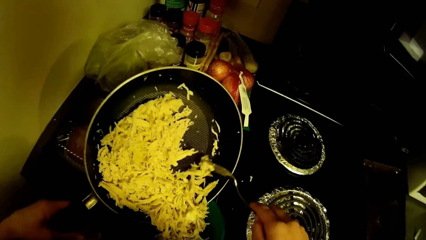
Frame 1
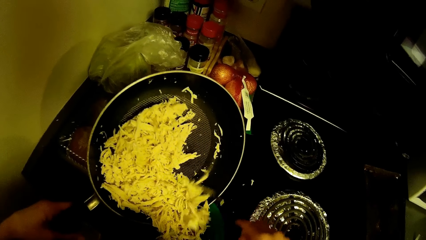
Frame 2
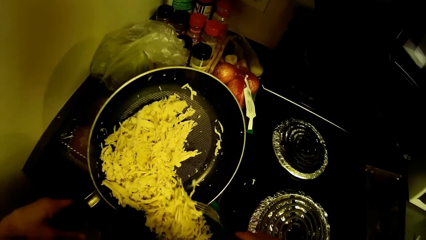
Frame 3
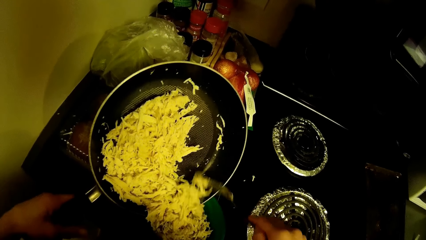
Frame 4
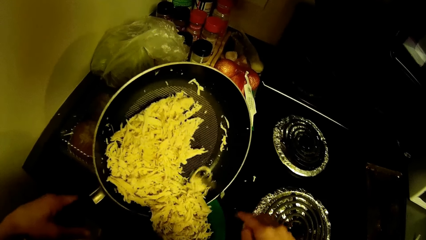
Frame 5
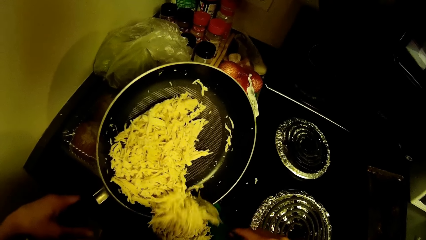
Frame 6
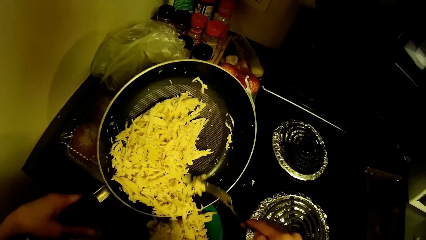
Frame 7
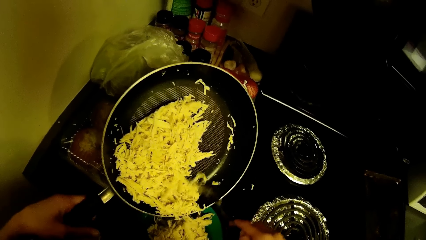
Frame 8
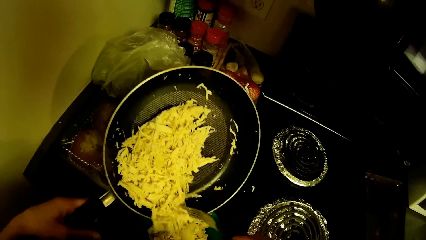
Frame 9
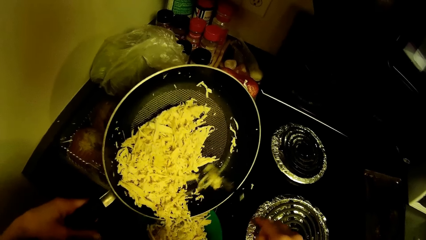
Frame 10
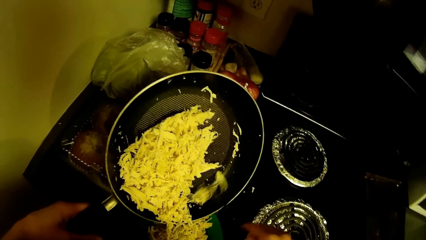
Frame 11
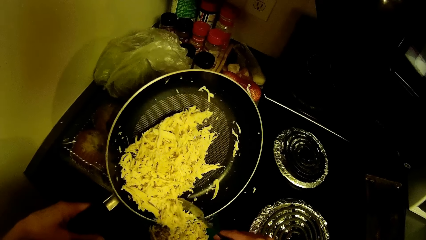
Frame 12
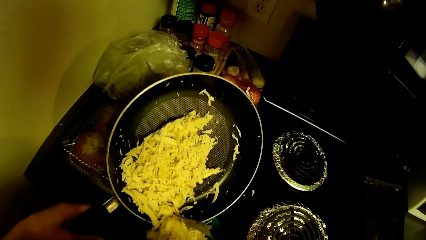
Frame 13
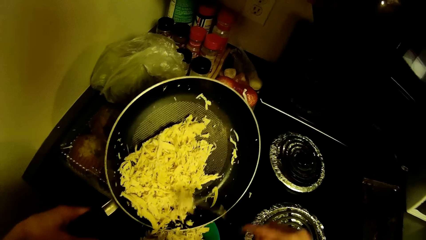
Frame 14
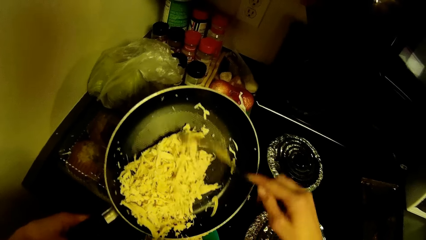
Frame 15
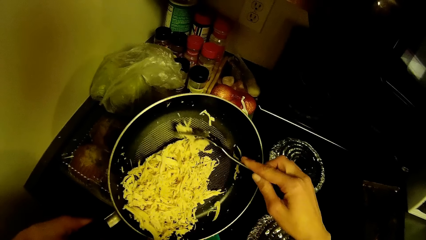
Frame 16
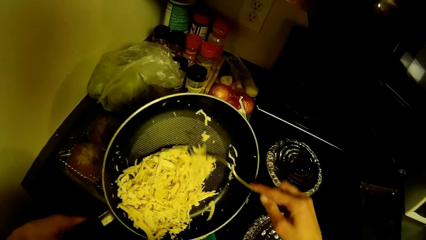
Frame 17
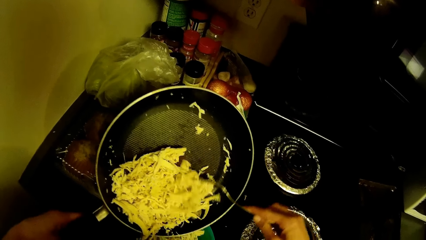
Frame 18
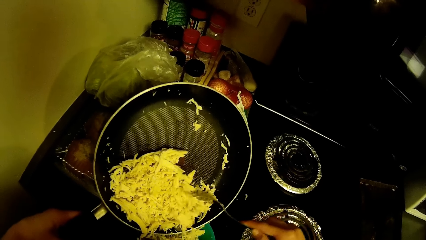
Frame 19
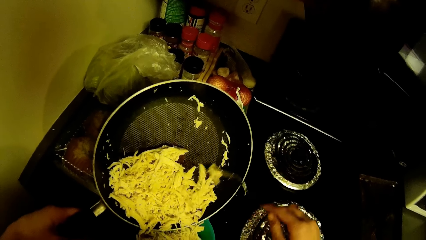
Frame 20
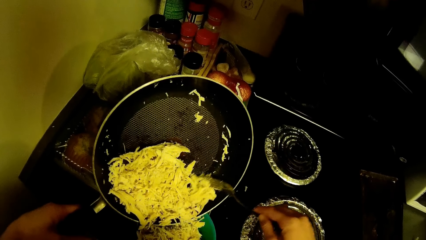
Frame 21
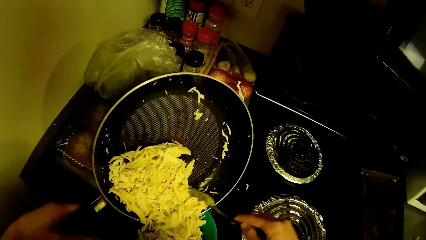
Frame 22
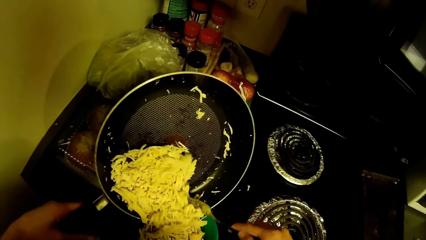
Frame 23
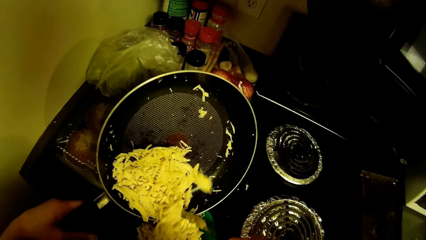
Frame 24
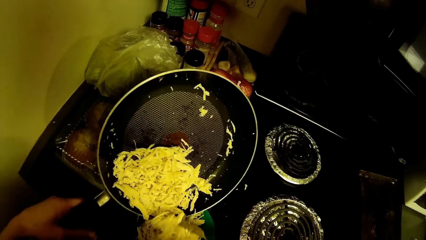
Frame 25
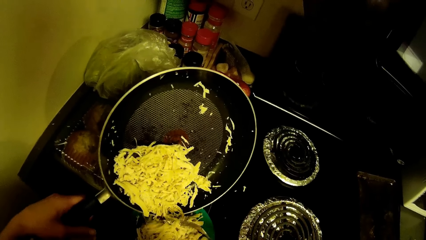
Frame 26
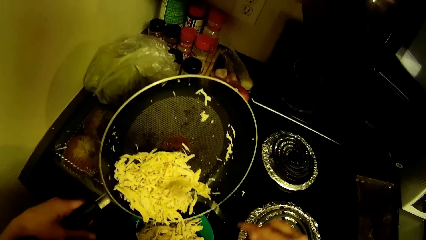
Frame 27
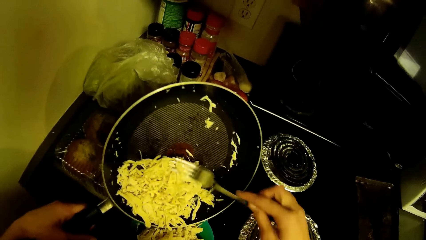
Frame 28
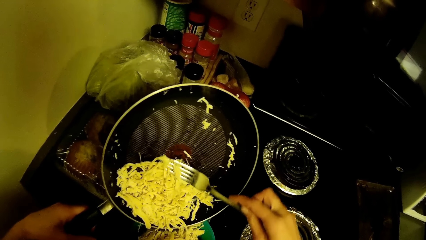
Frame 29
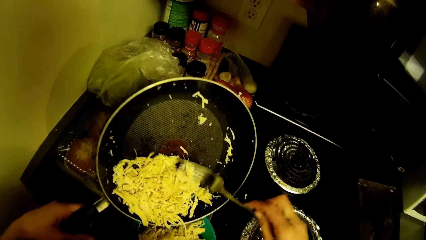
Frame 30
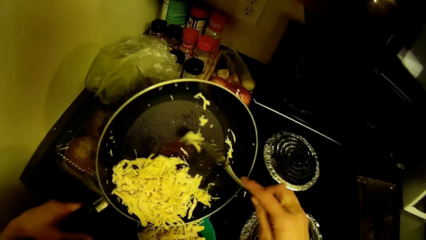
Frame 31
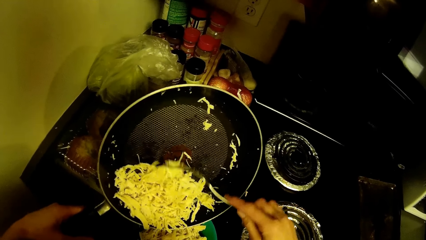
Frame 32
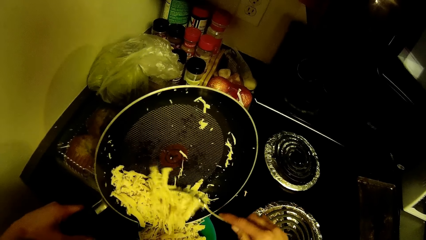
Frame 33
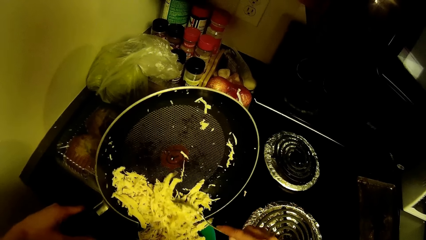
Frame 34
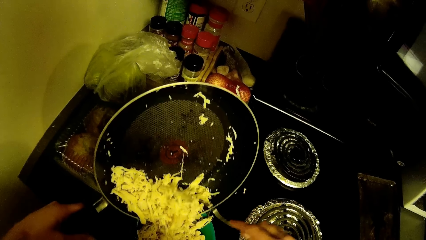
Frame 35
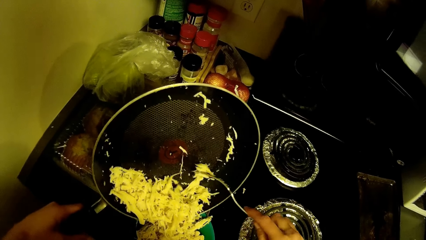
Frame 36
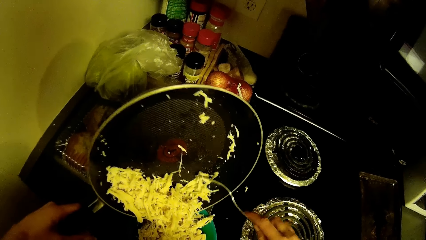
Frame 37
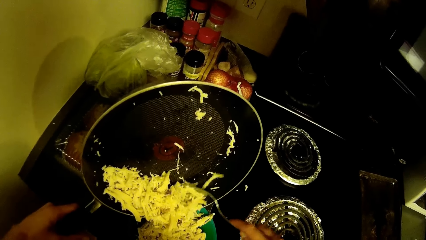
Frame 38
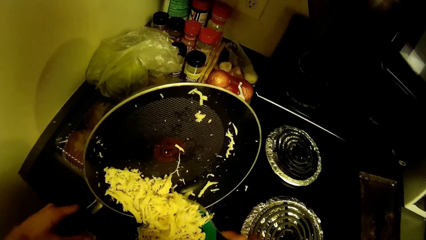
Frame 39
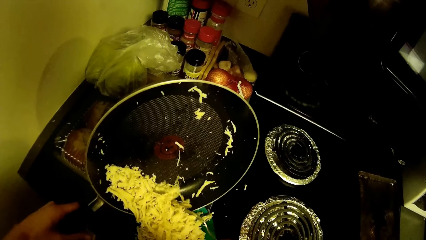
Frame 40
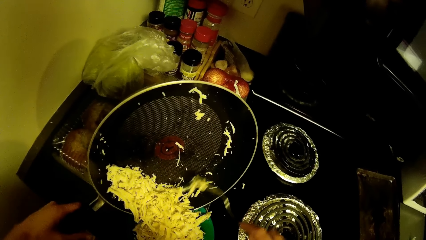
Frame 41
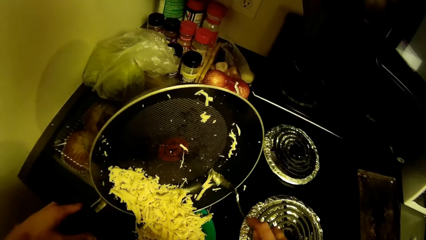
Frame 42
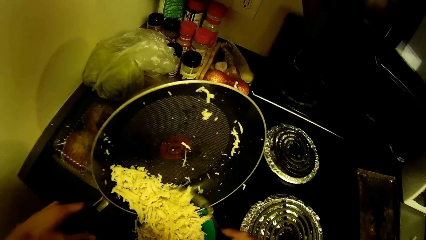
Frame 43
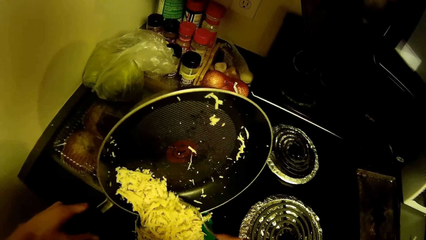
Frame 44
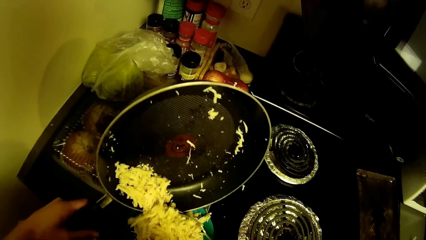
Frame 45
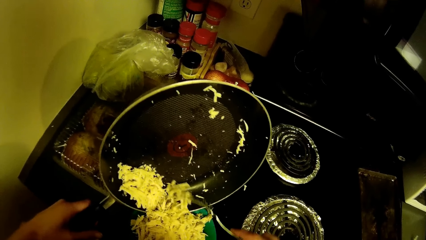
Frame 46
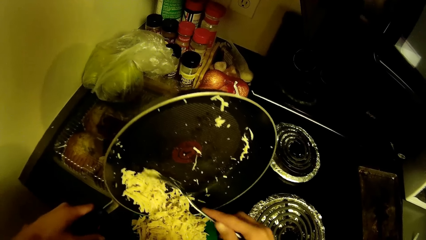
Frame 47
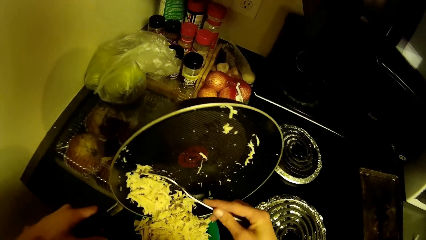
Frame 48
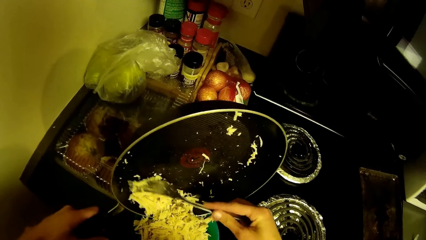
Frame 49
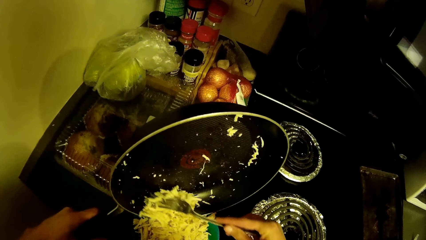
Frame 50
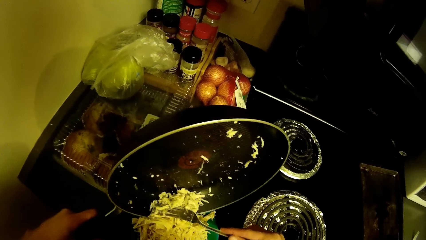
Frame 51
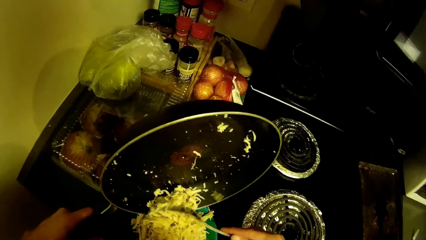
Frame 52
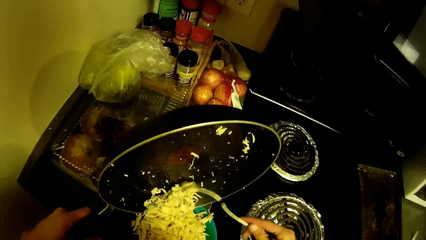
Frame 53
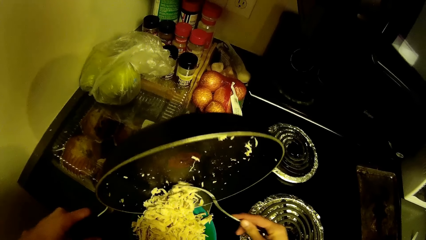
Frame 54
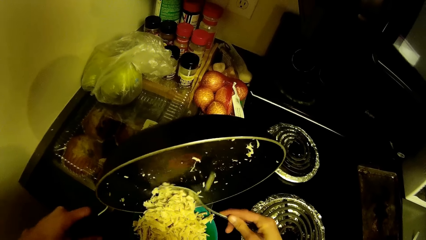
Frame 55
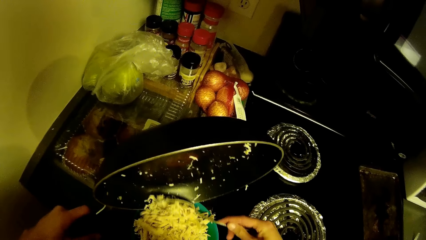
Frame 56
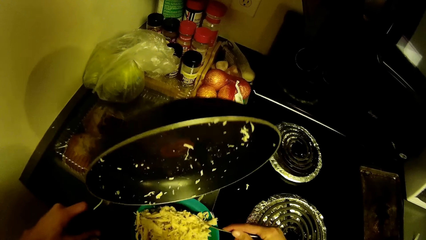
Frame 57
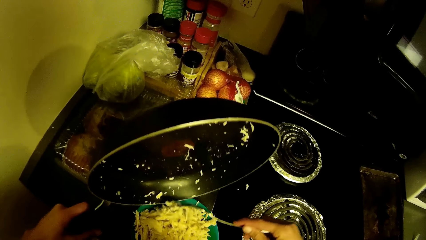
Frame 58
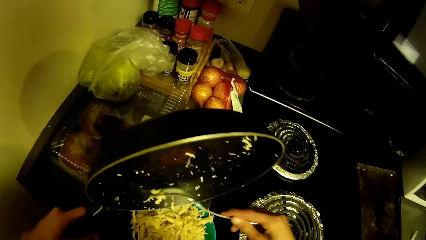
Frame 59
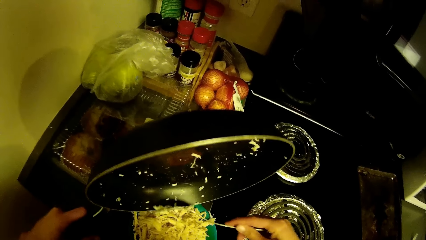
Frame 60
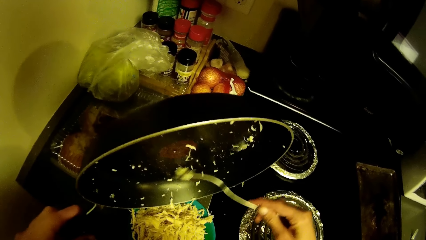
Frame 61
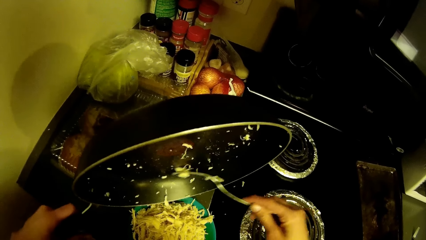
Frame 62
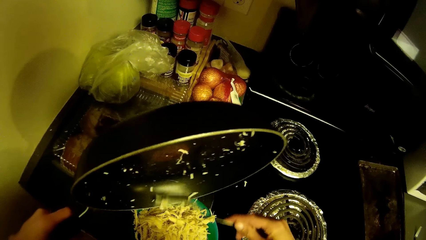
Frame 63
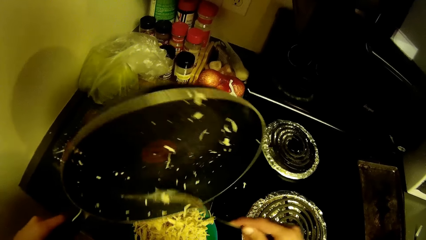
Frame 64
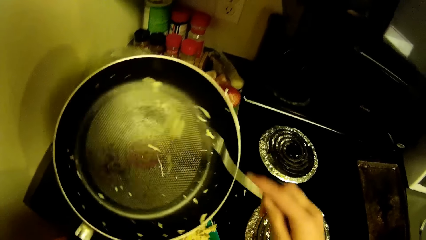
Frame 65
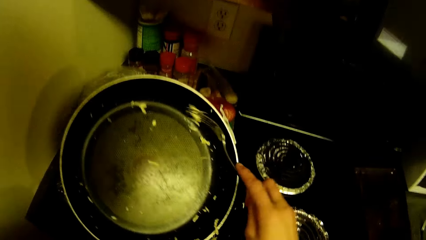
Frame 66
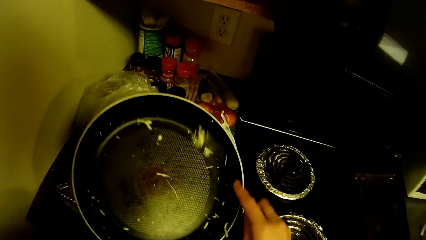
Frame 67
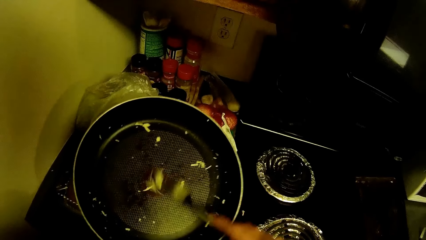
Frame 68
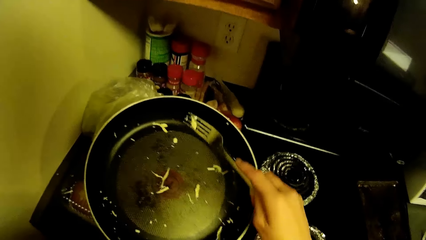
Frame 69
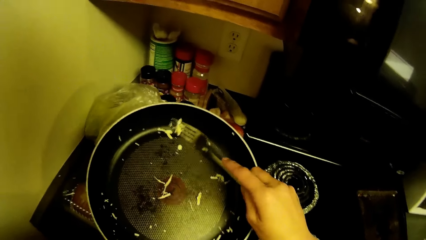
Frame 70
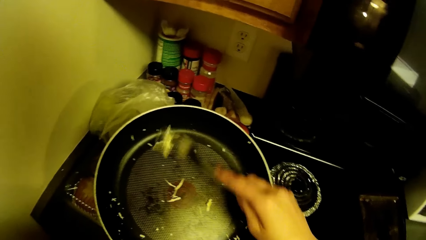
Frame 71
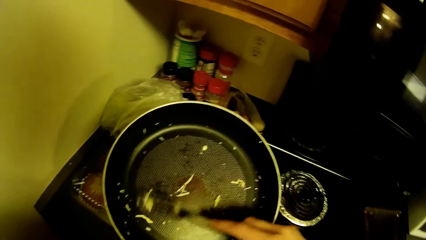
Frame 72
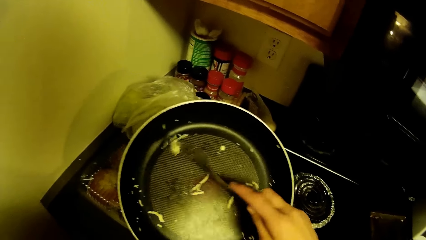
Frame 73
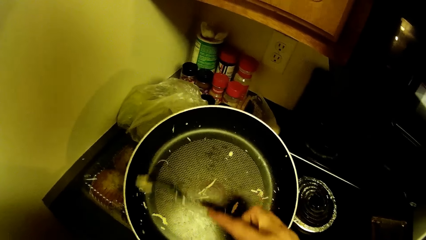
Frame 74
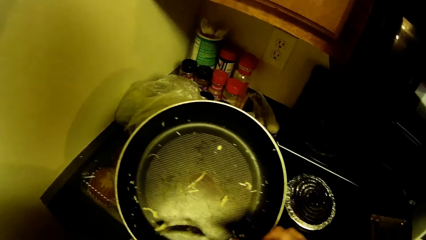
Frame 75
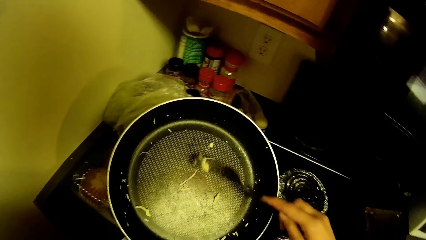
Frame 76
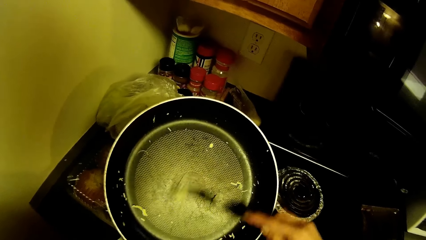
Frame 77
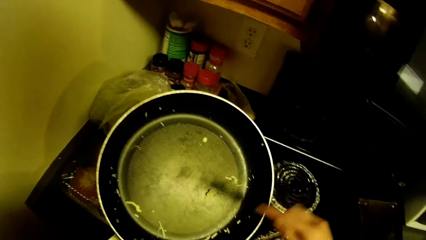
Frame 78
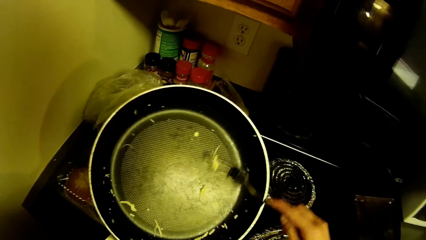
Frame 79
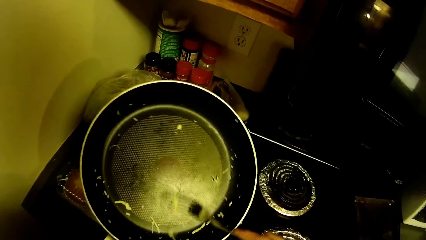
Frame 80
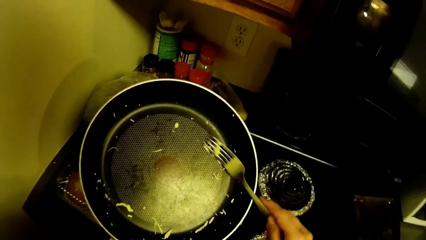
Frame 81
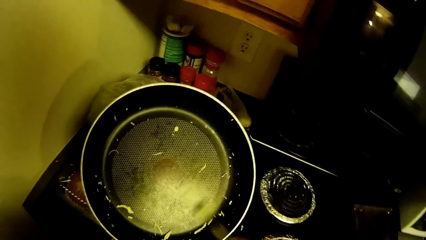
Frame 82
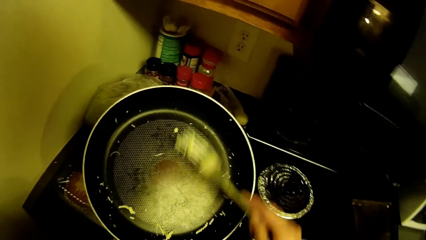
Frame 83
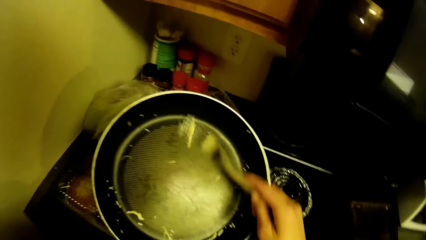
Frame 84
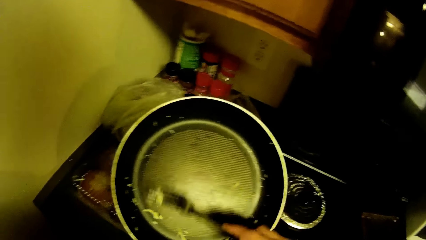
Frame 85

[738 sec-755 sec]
The camera wearer turns the frying pan. They move something from the pot.
